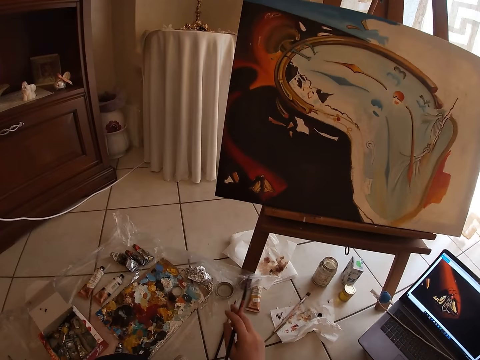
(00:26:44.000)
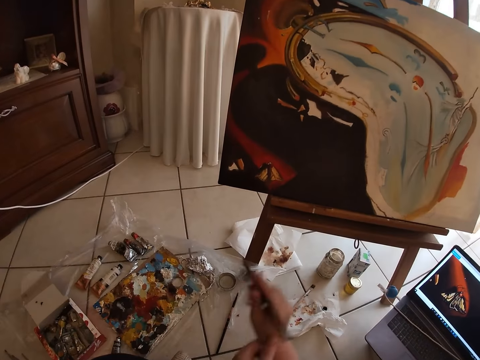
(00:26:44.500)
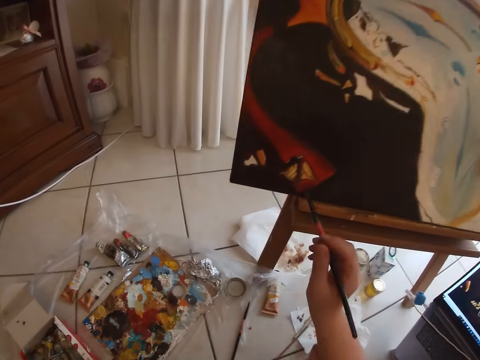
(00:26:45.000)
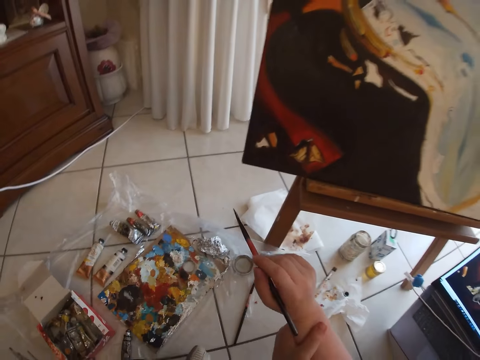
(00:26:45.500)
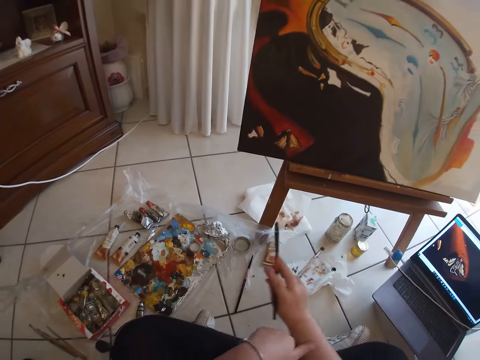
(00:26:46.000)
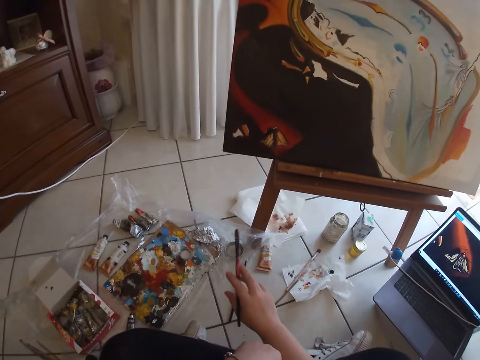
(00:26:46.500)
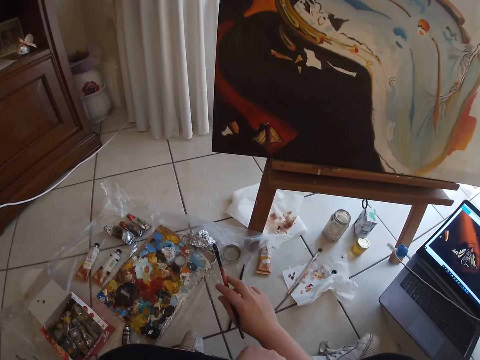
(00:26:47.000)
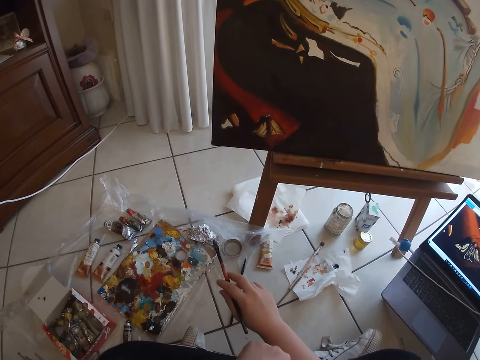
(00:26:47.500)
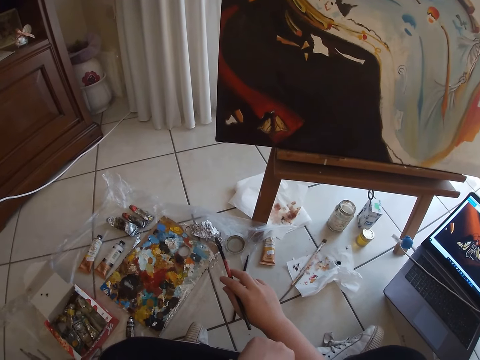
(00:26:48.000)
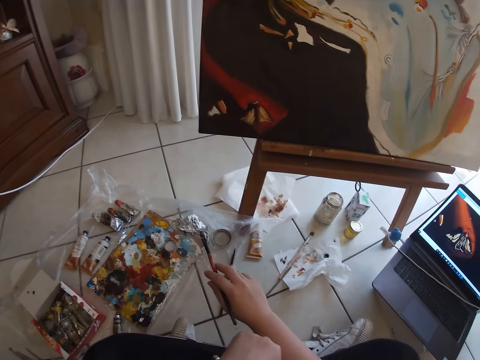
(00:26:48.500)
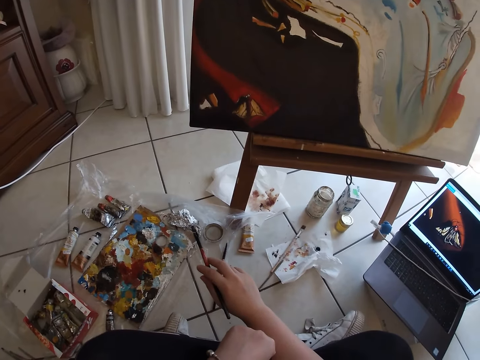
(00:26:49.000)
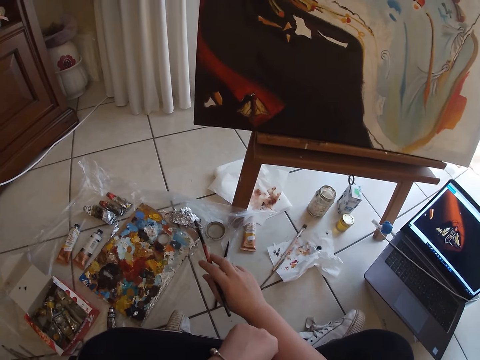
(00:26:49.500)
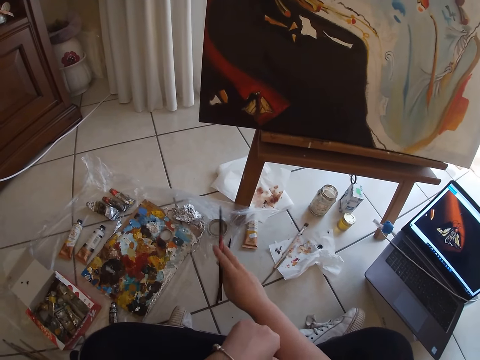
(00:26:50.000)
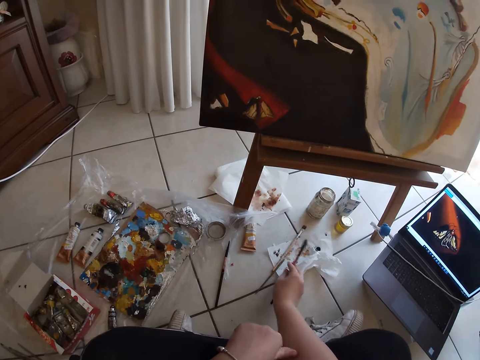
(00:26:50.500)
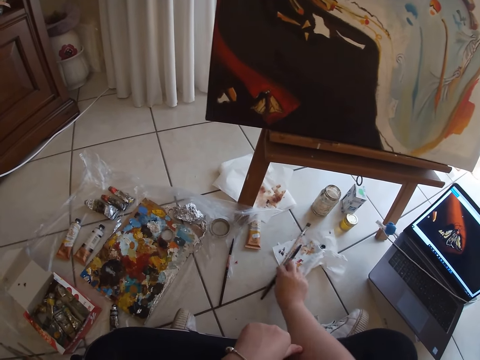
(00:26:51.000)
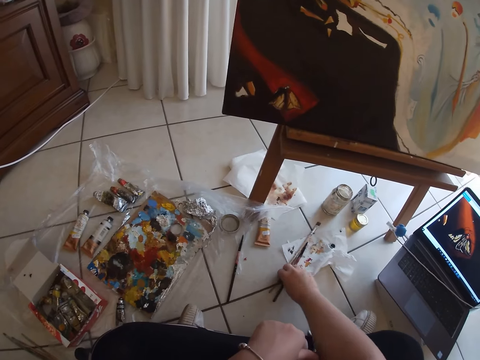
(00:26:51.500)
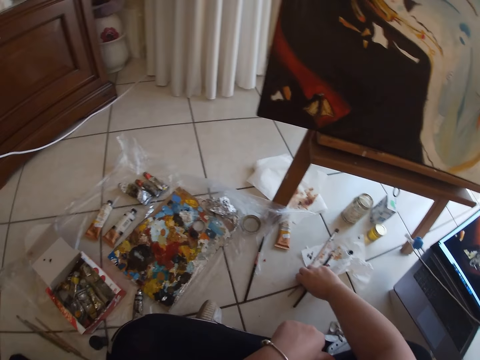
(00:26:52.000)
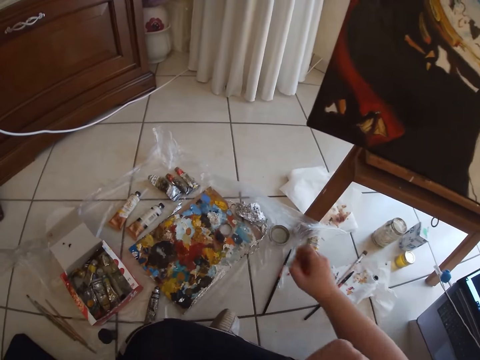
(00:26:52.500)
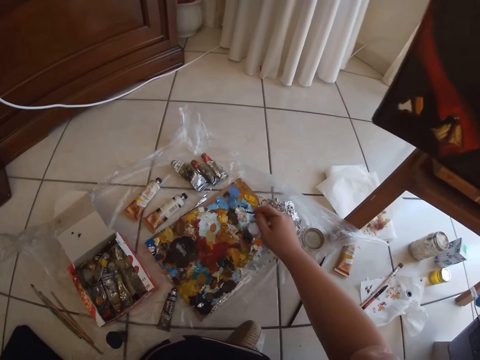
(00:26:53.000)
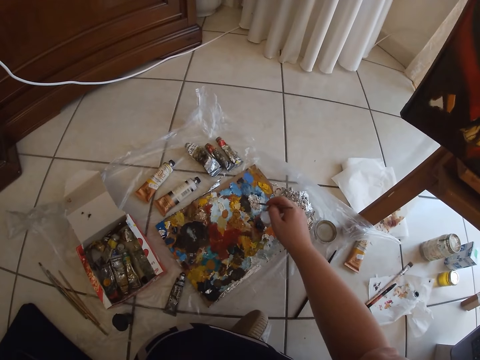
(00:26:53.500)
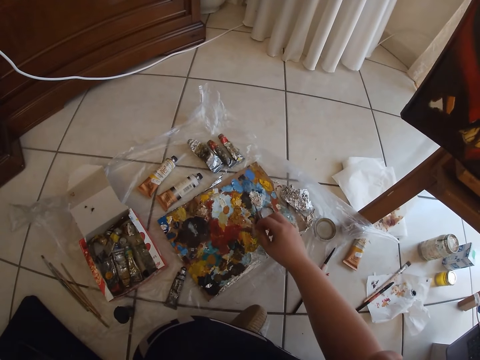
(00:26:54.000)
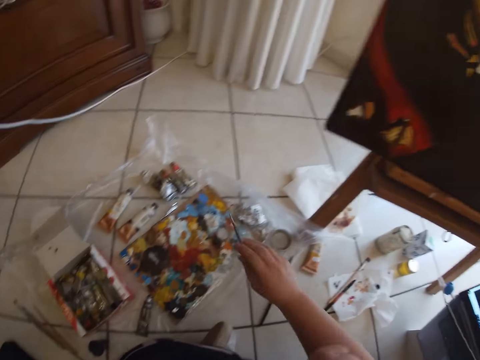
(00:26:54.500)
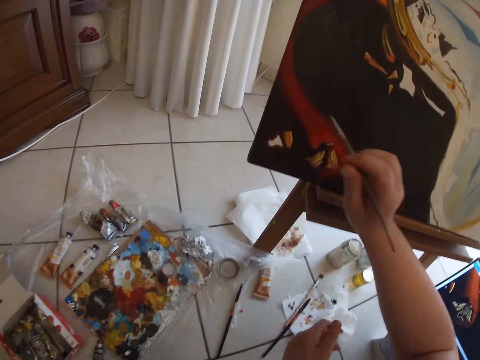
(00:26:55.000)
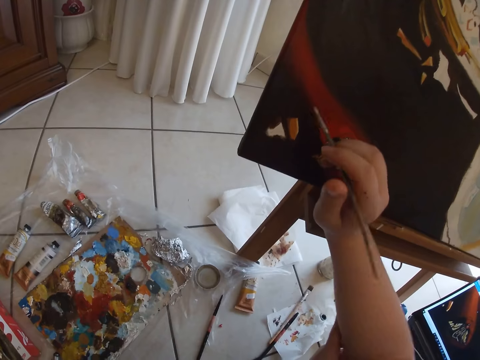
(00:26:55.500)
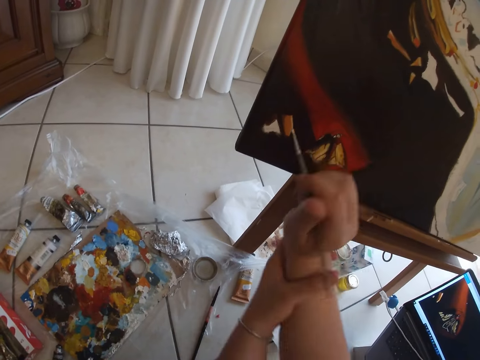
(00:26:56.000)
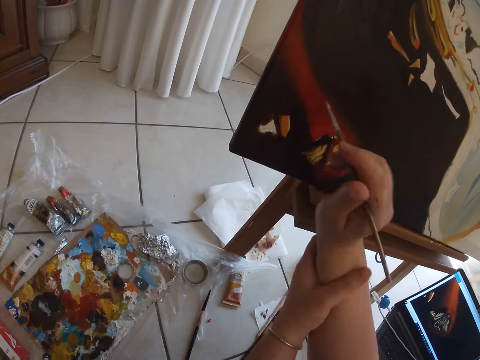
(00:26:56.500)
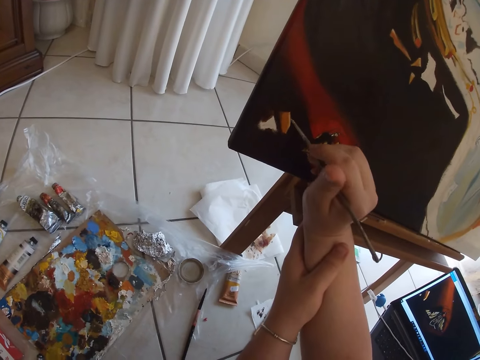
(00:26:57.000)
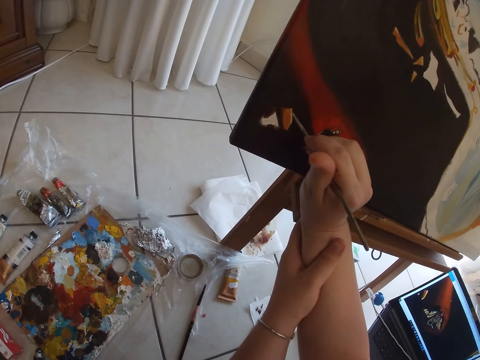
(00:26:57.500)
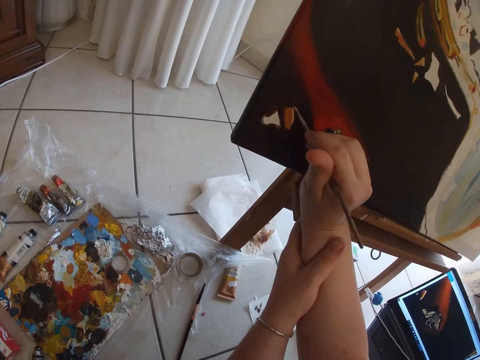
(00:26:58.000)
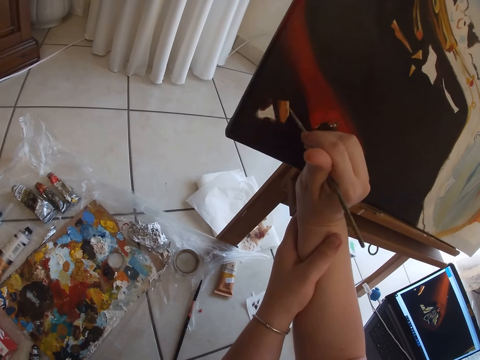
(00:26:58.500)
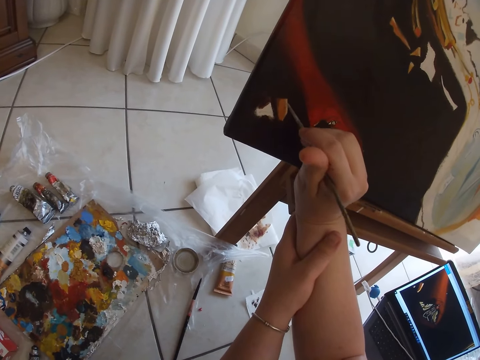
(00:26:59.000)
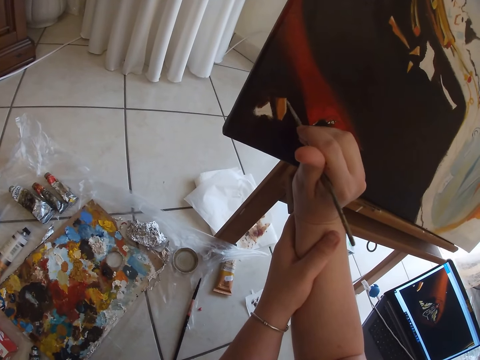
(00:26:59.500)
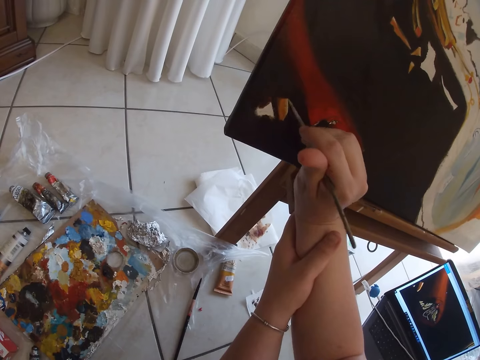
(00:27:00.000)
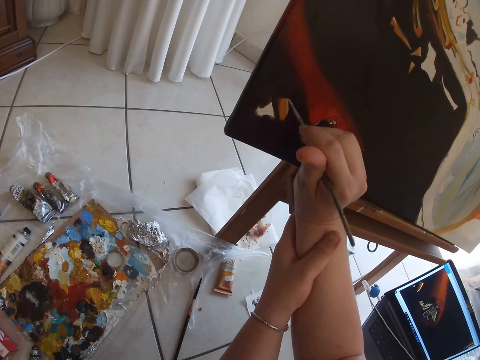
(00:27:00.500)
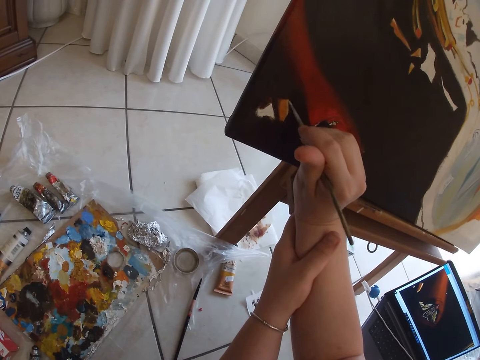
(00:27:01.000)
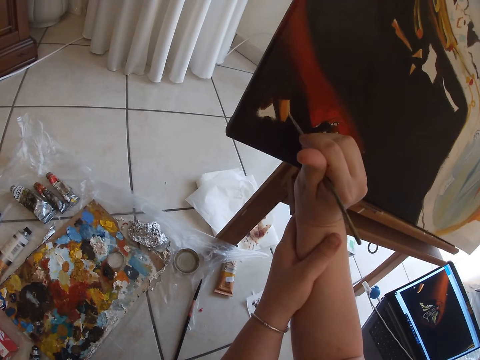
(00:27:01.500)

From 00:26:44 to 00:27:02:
The camera wearer holds the paint brush. He drops the painting brush in his right hand on the floor. He picks another painting brush from the ground with his right hand. He dips the painting brush in his right hand in the paint on the floor. He holds both hands together. He paints wall art with the painting brush in his right hand.

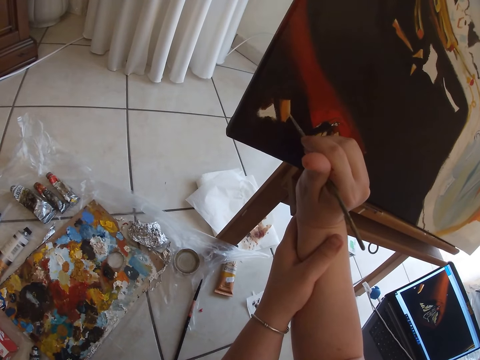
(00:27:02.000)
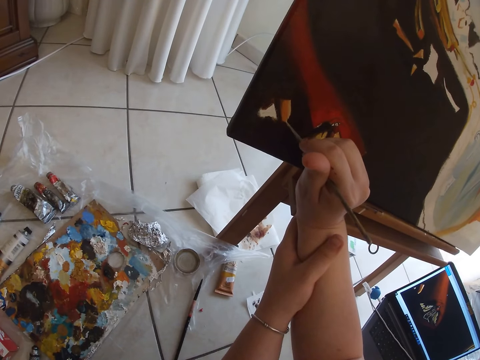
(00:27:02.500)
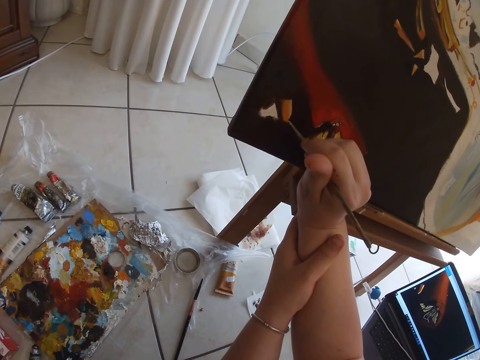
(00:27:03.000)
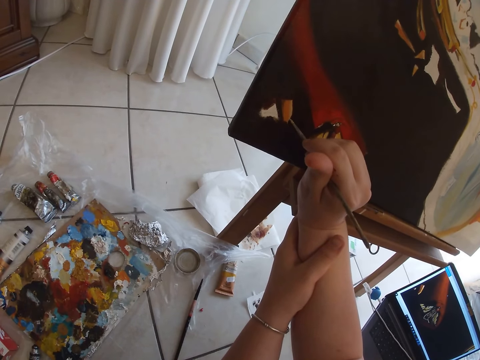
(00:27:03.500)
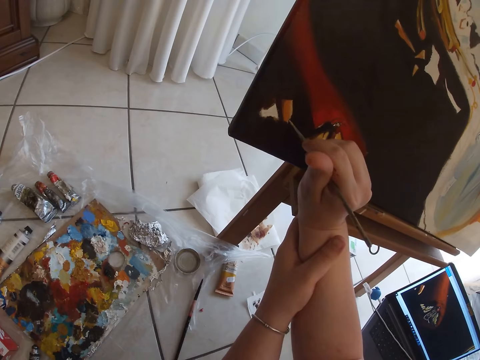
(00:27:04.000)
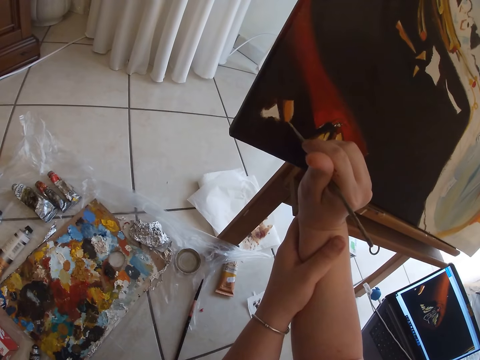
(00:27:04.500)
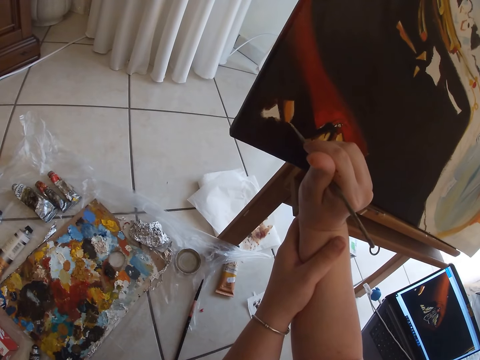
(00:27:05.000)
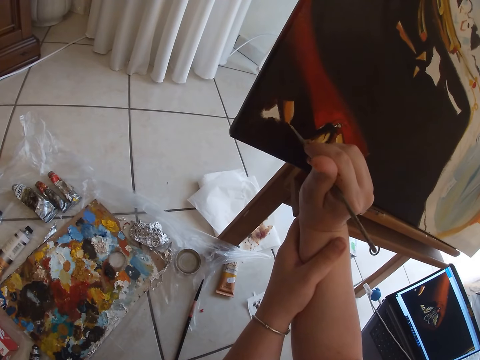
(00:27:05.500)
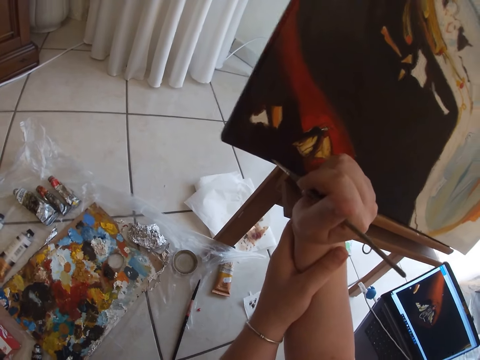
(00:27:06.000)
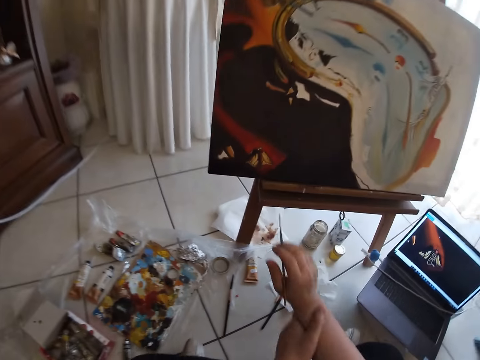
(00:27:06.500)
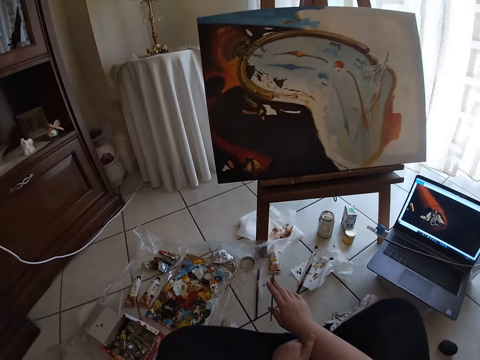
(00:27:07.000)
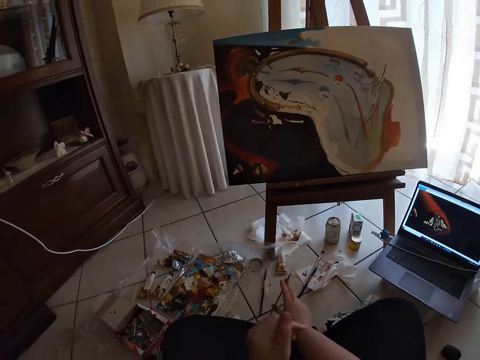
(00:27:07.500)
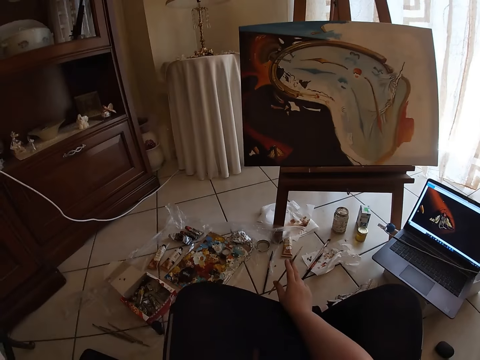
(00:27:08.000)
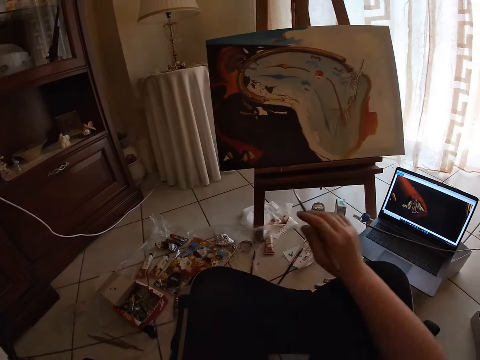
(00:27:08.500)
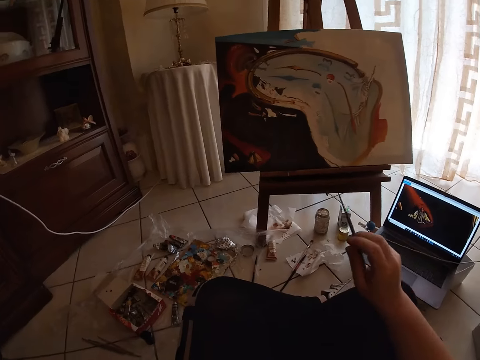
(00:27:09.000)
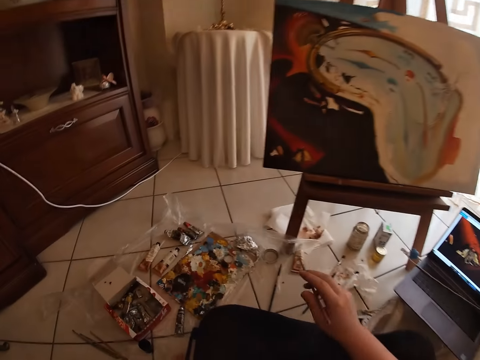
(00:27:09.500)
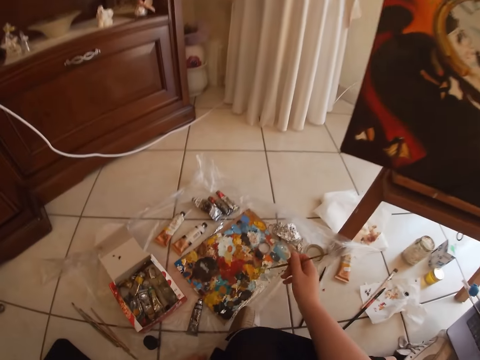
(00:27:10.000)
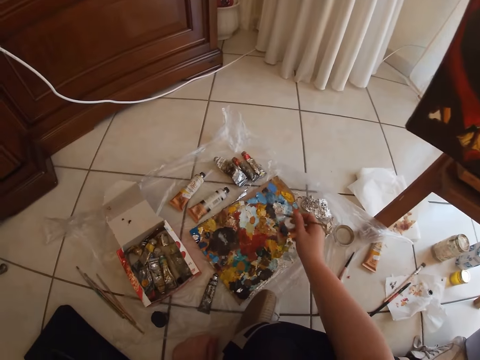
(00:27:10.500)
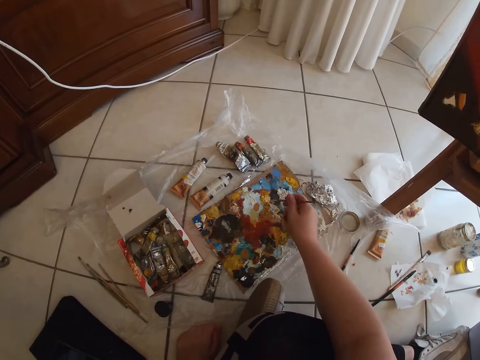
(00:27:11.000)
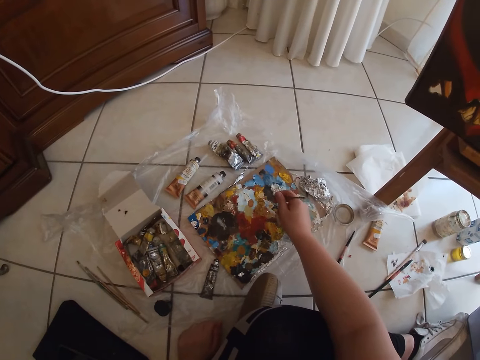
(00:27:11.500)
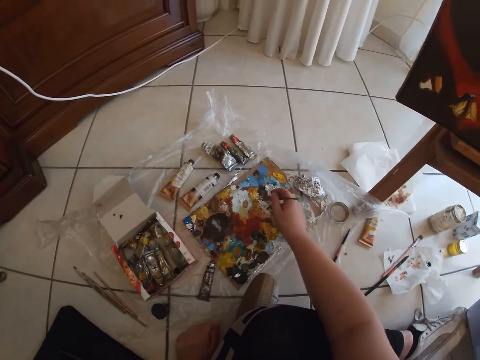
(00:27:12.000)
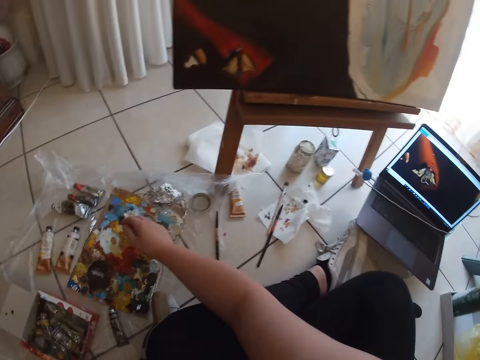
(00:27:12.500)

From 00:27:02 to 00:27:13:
The camera wearer removes the paint brush from the painting. He separates both hands. He dips the painting brush in his right hand in the paint on the floor.
